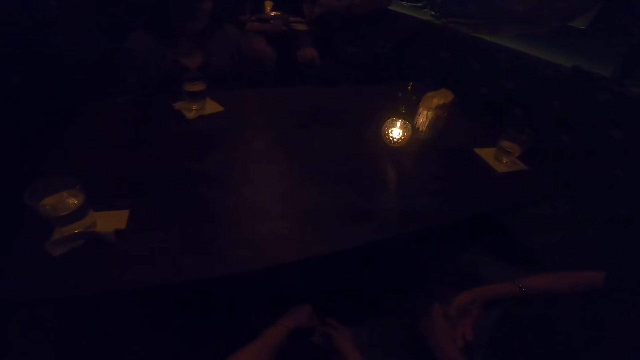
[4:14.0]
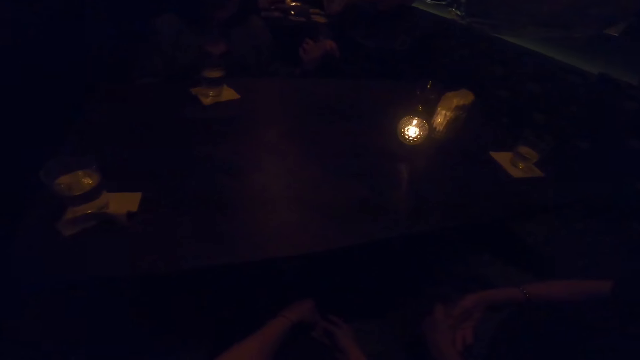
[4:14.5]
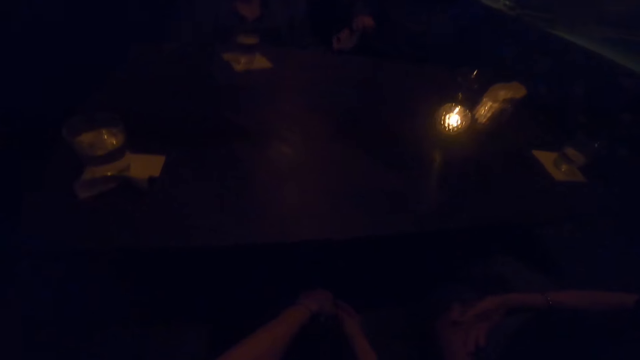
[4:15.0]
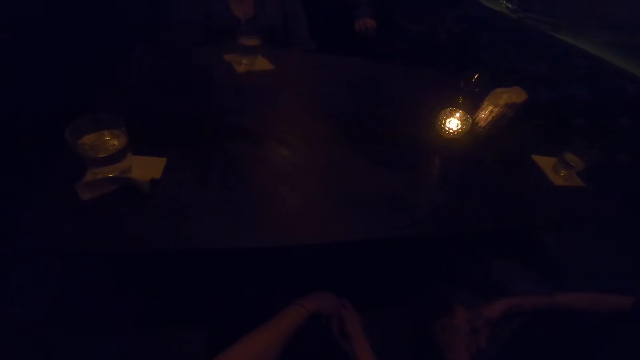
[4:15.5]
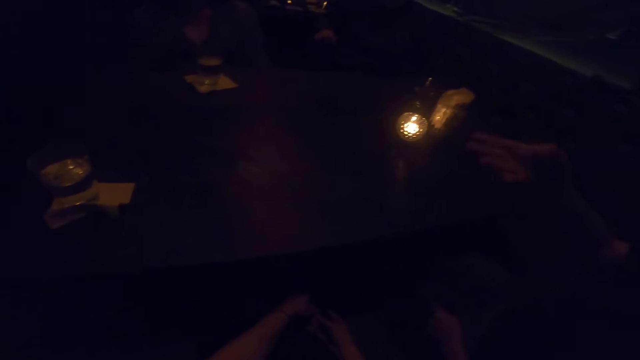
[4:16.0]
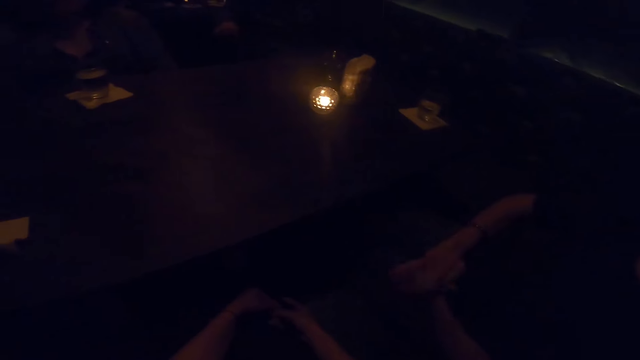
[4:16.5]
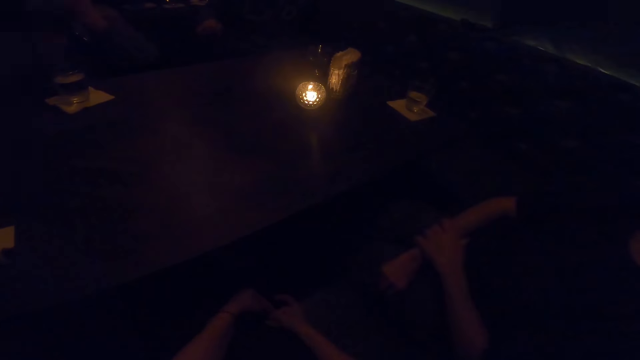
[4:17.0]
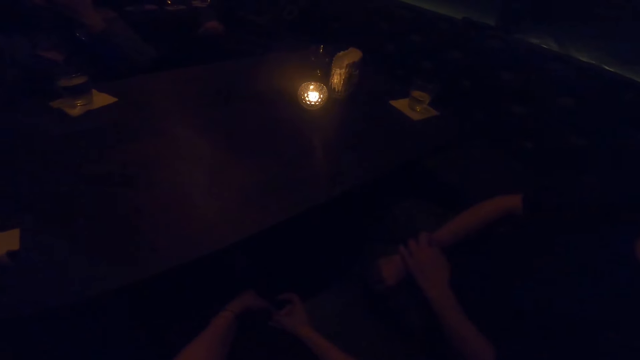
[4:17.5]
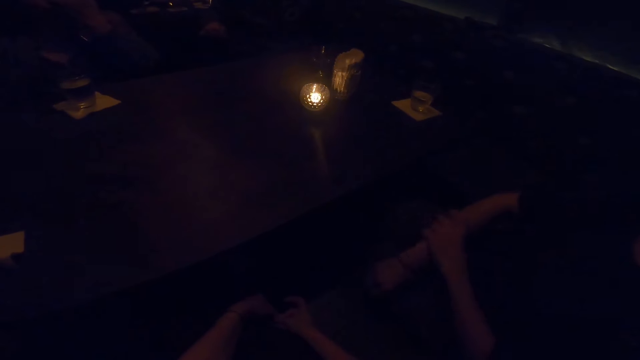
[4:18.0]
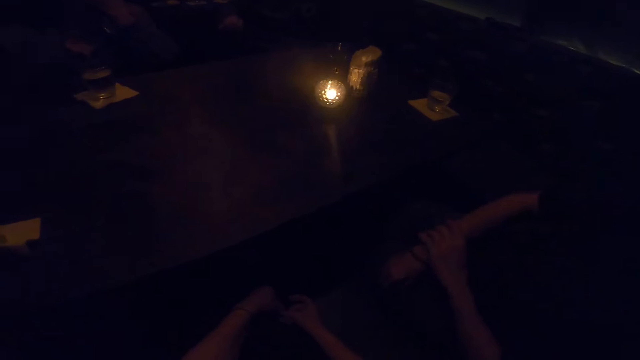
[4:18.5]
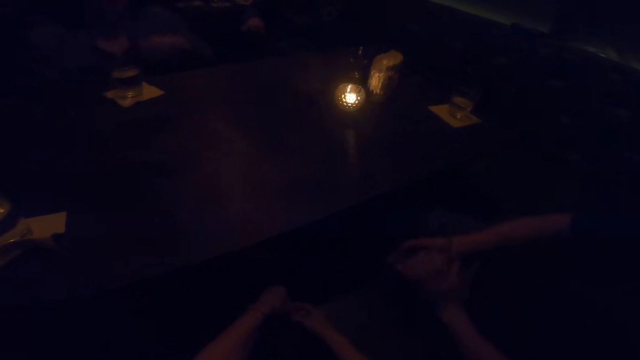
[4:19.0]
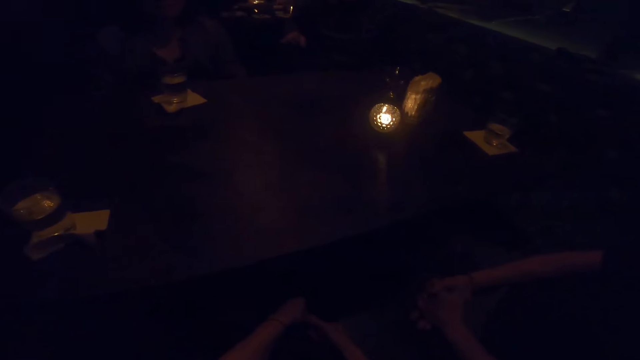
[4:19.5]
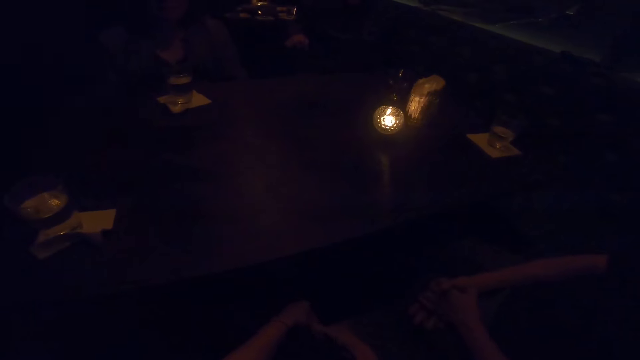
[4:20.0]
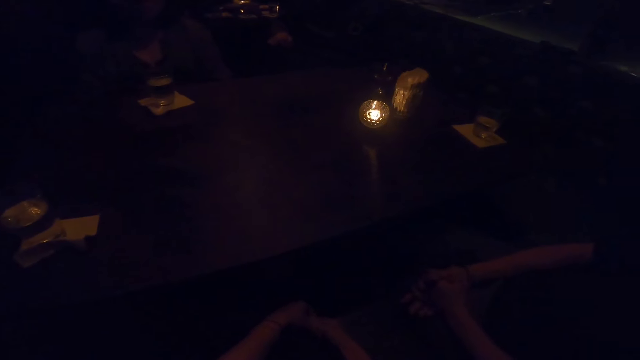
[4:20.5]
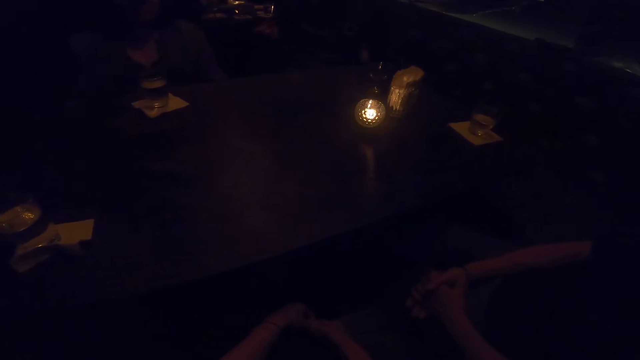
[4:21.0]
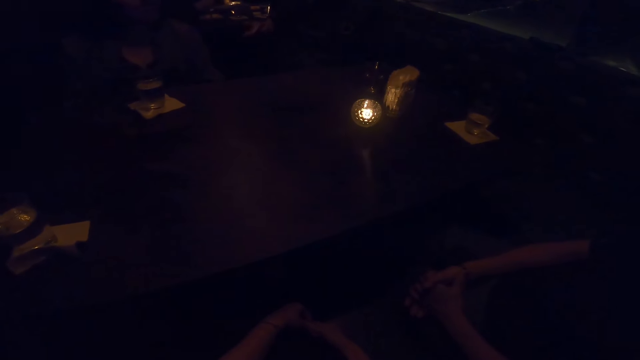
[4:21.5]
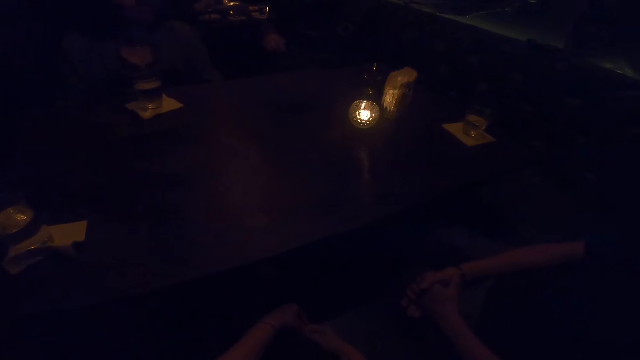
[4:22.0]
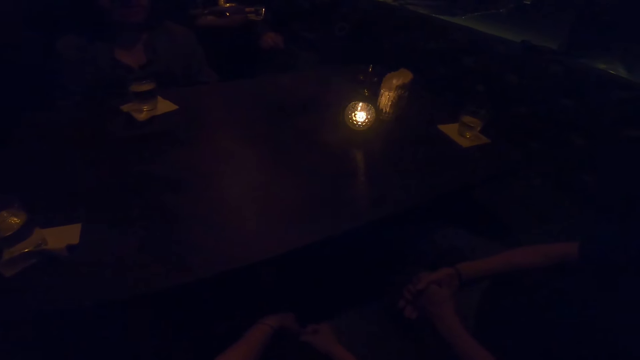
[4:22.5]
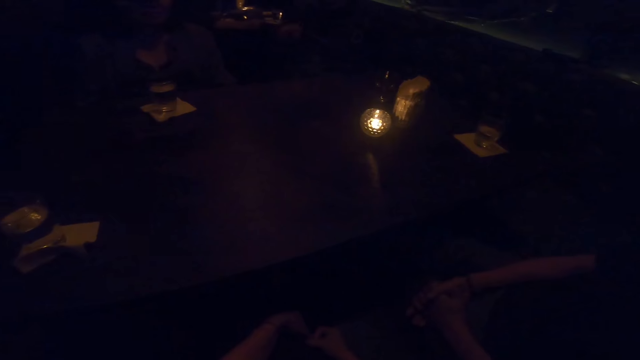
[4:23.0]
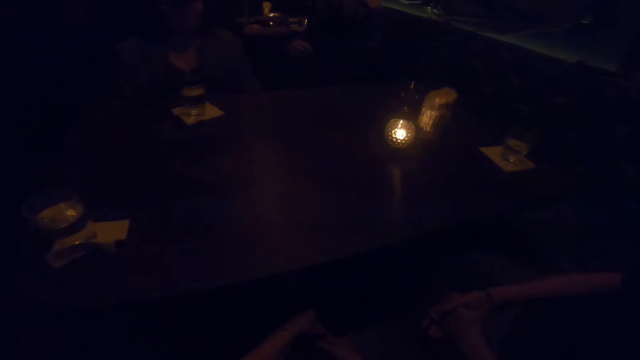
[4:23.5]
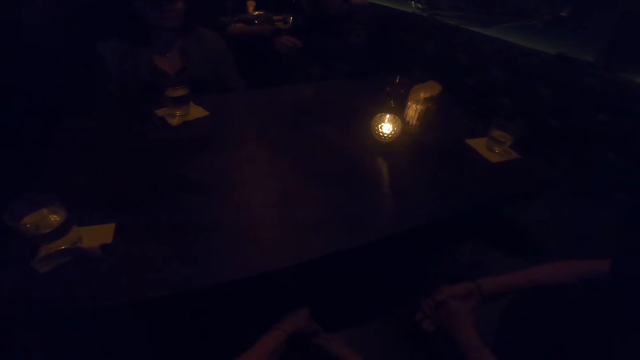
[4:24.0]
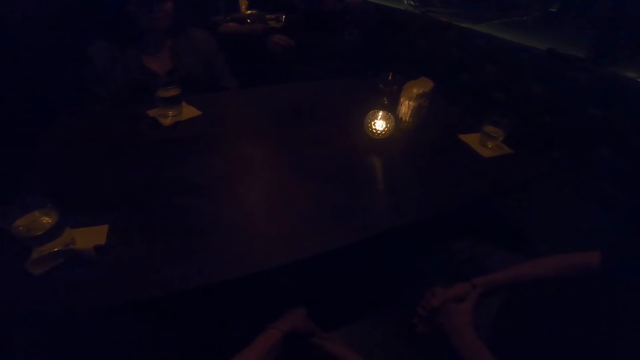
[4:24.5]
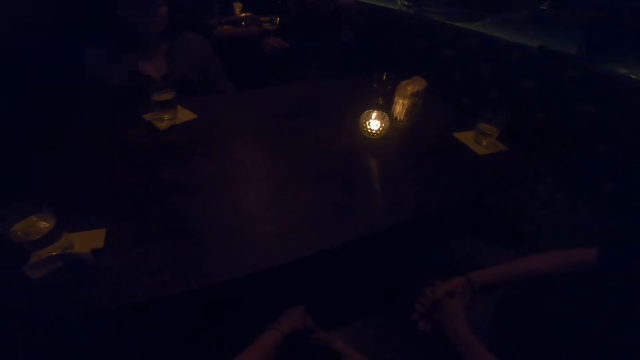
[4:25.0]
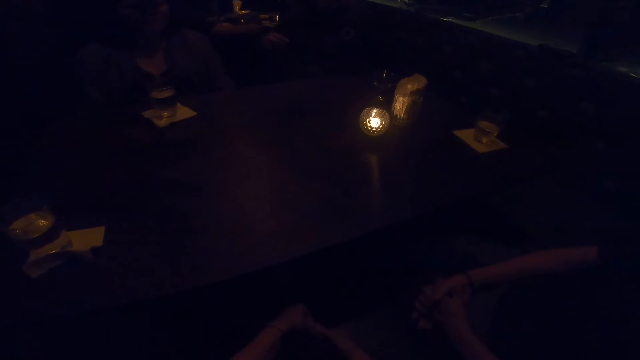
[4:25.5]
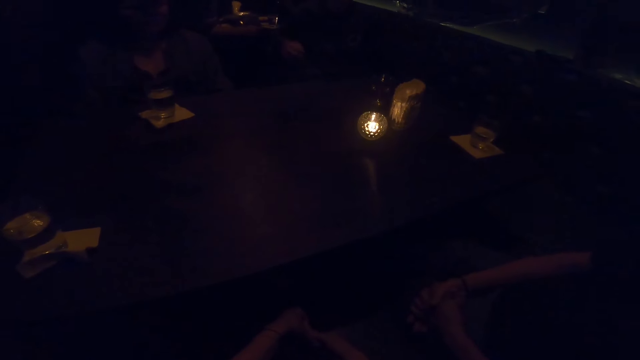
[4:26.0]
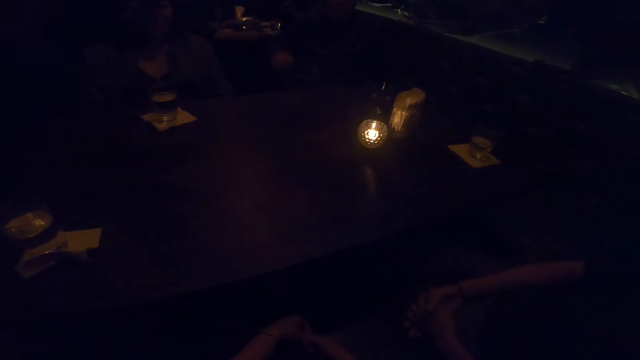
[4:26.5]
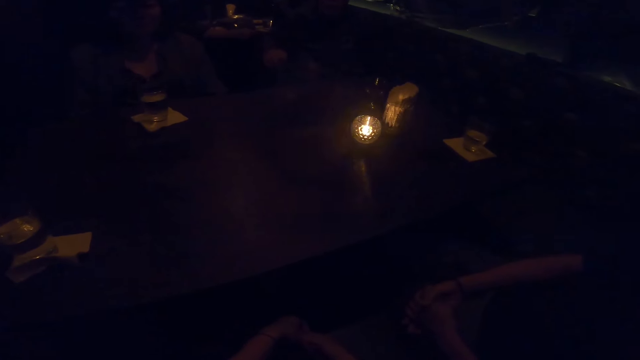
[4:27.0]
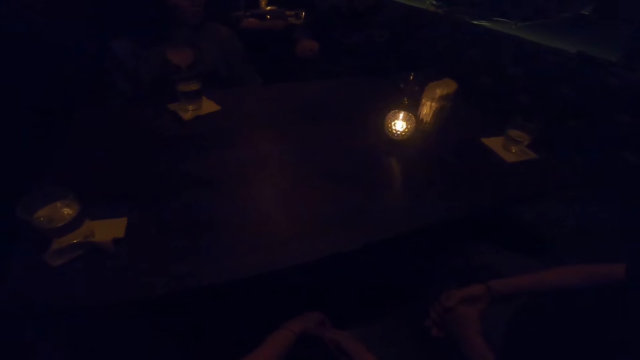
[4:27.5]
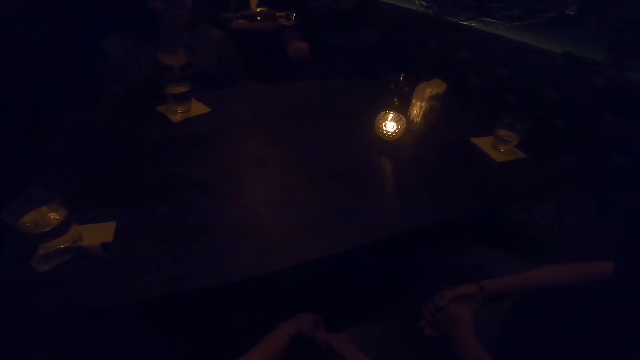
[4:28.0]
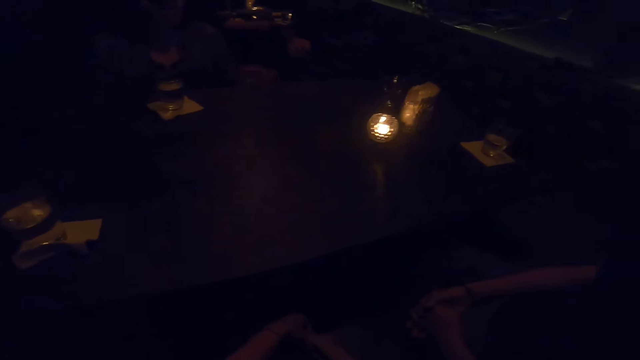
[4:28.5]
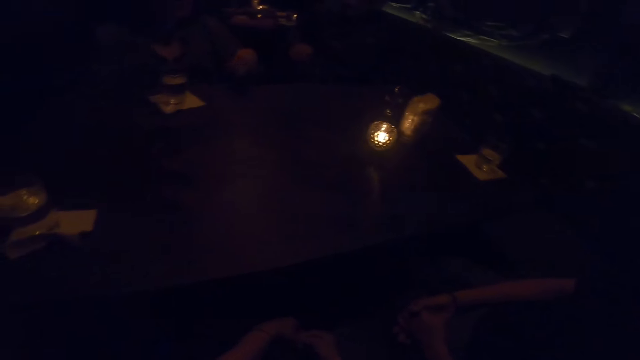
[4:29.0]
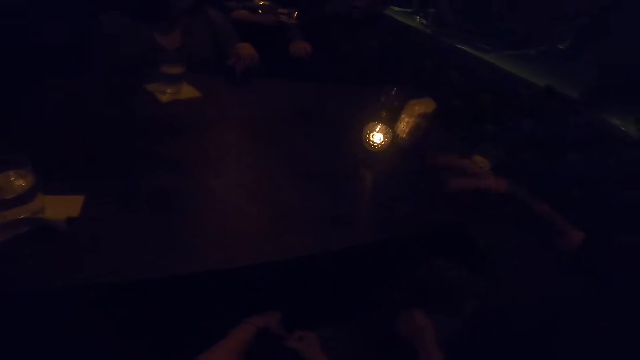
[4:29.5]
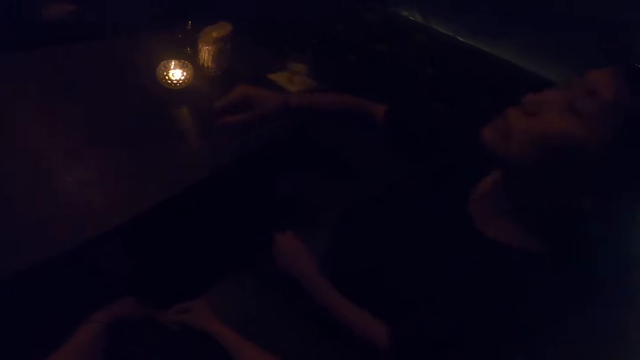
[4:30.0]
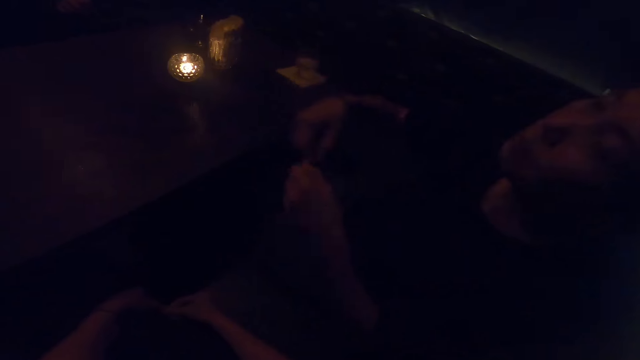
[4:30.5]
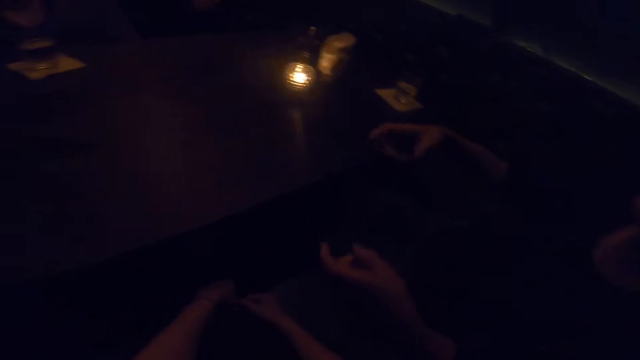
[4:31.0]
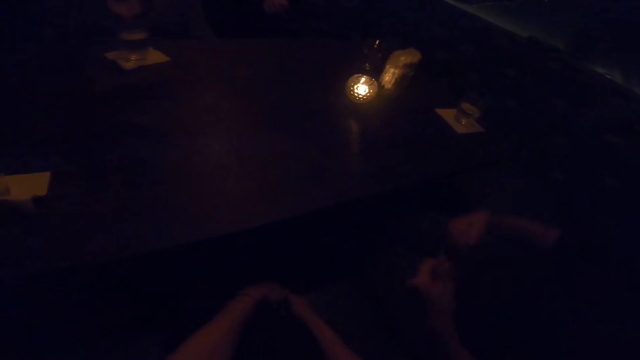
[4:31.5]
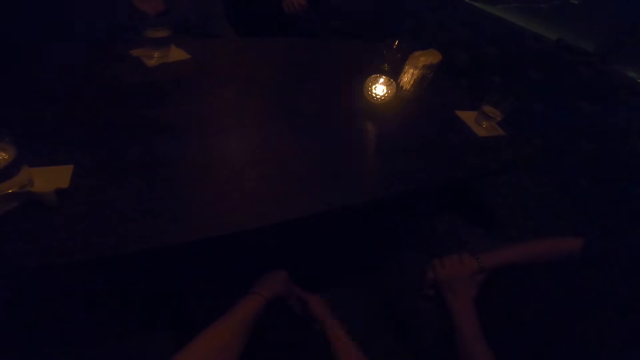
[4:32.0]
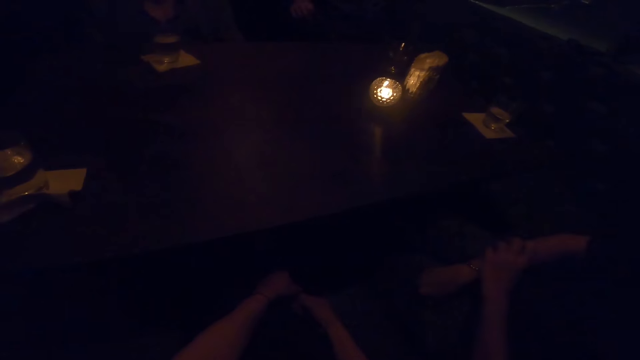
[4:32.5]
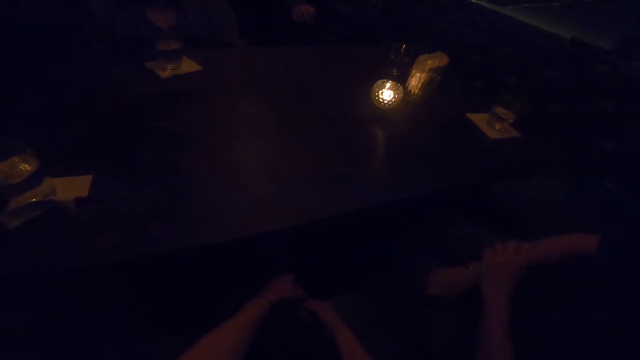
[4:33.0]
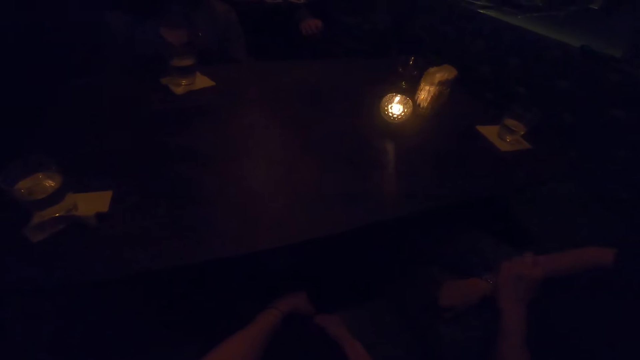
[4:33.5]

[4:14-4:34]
A woman converses with the camera wearer and another woman. The other woman responds to the first woman. A man responds to the other woman. The first woman converses with the man, the other woman and the camera wearer. The other woman converses with the camera wearer, the first woman and the man. The other woman makes gestures with her hands. The first woman responds to the other woman.
